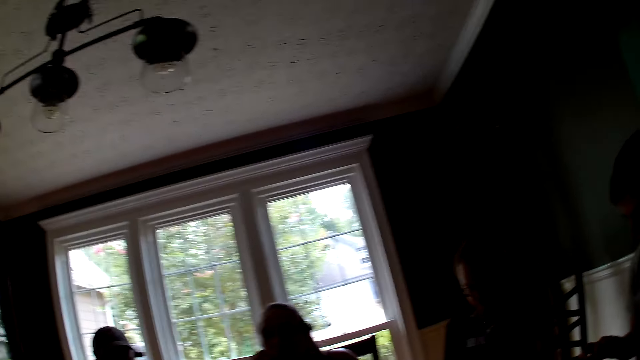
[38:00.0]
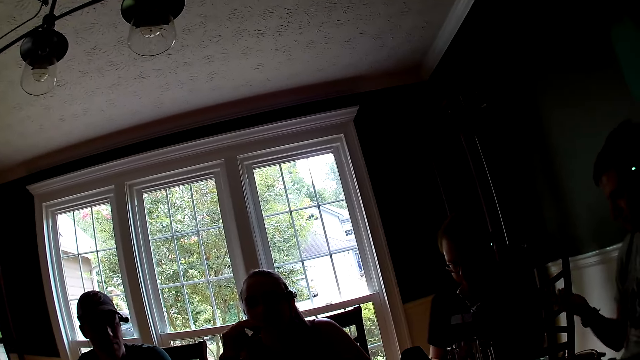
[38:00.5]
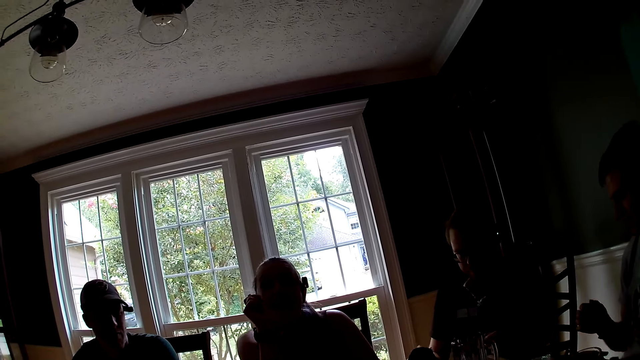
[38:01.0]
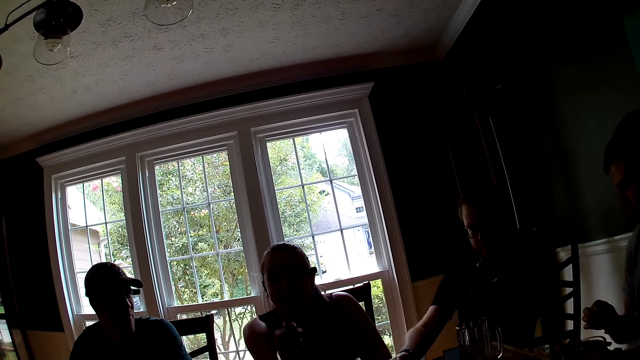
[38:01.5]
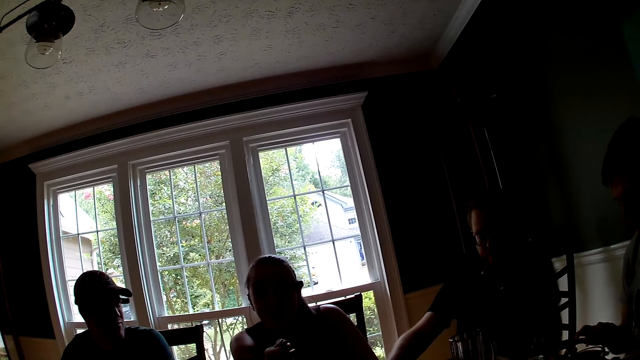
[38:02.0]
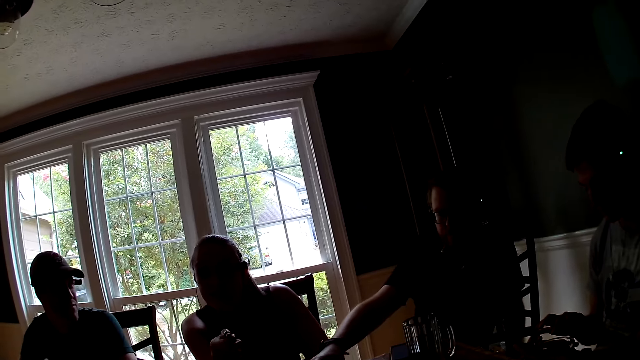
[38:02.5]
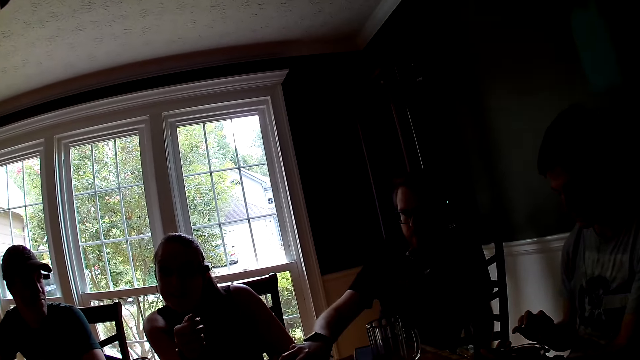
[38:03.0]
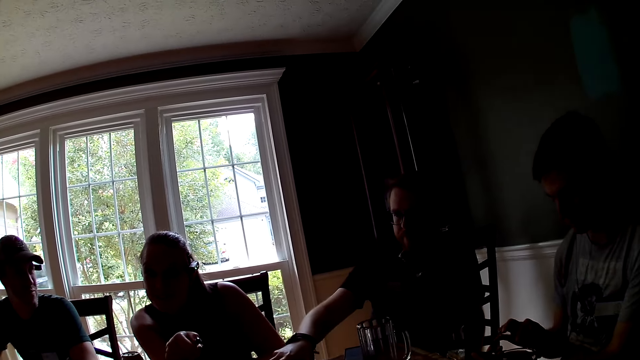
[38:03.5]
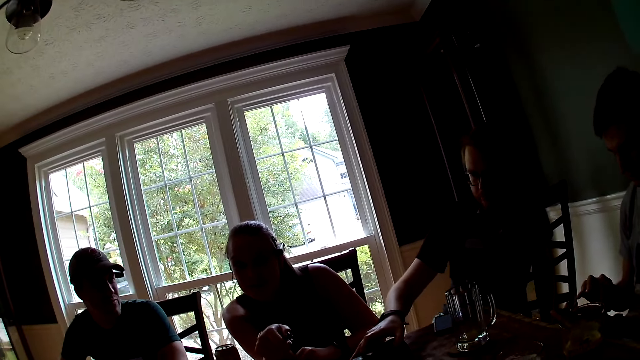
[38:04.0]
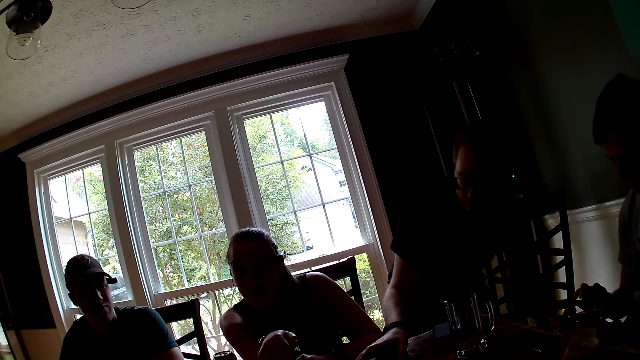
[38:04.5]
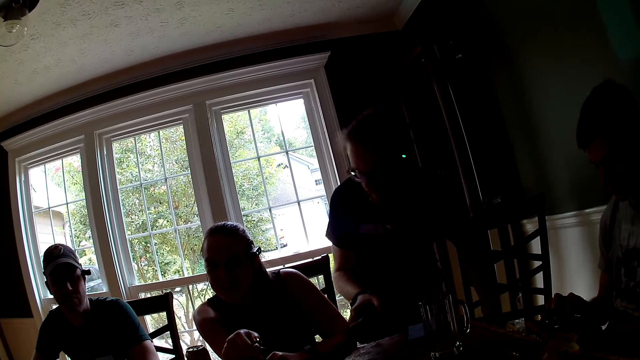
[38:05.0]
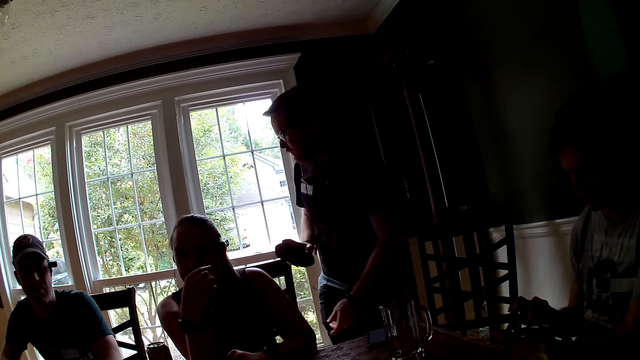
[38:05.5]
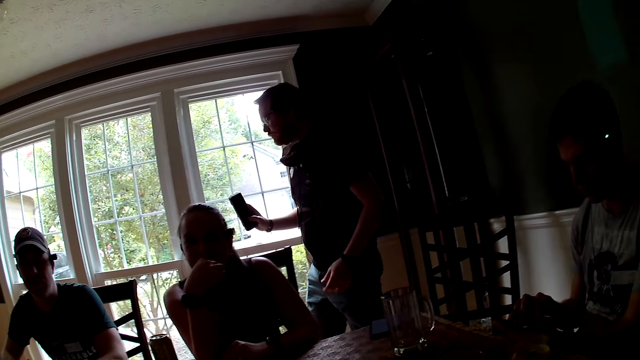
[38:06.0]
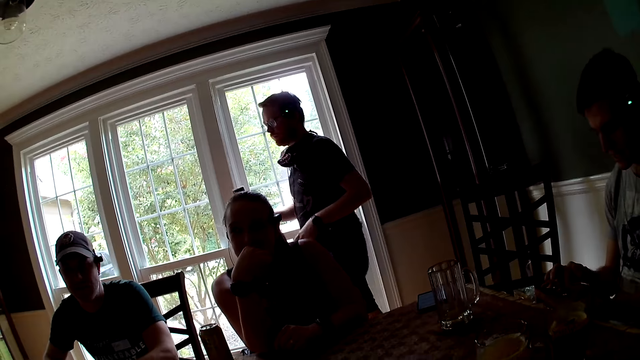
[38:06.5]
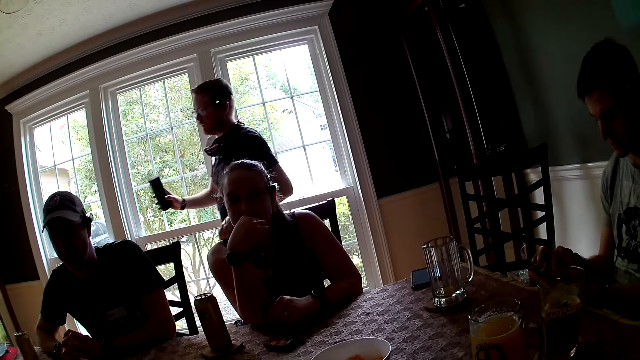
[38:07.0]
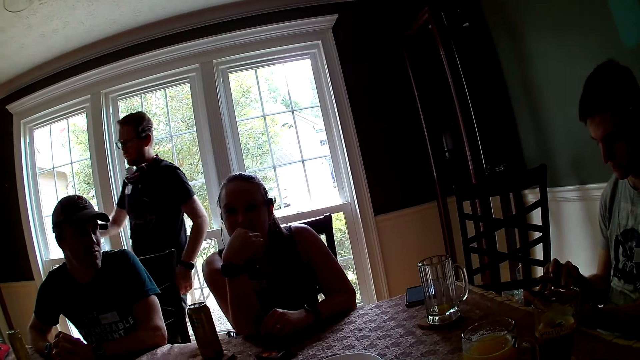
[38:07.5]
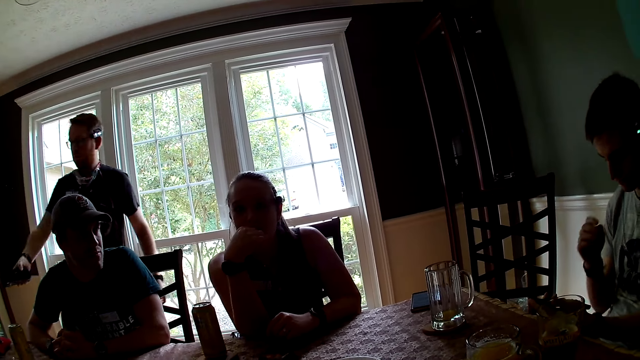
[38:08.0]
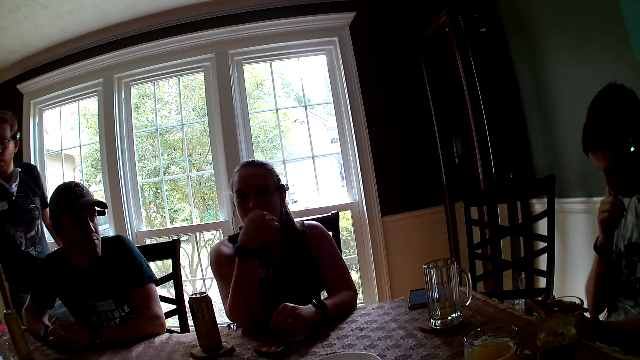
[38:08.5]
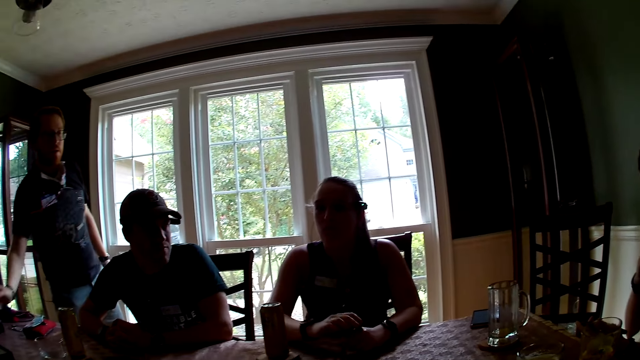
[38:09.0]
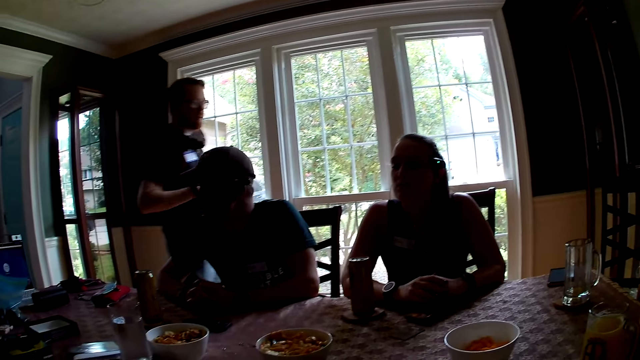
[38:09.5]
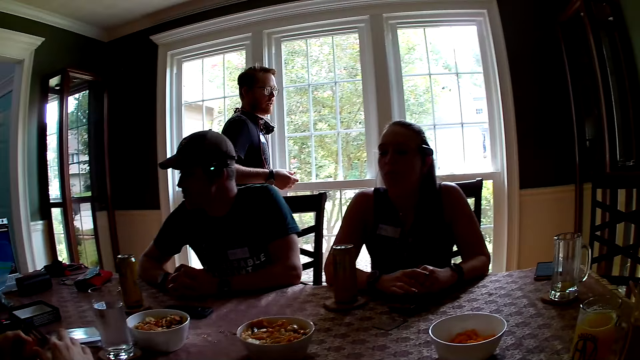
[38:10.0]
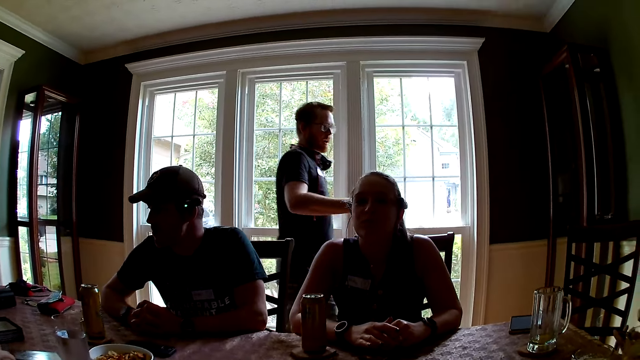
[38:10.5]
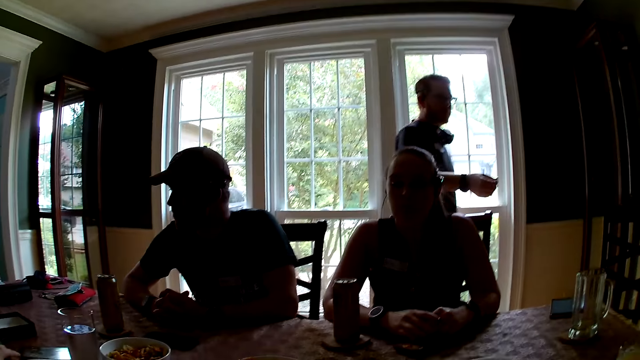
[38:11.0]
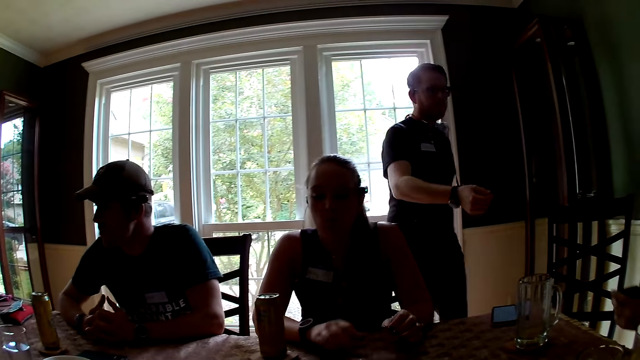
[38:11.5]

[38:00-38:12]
A man demonstrates with his right hand. Another man holds the speaker on the table with his right hand. A woman uses gestures. The second man moves his hand and lifts the speaker from the table. The first man operates a mobile phone. The second man stands up. The woman eats the chips in her right hand. The second man walks around. The woman puts her hand on her mouth. The second man drops the speaker on the table with his right hand and rubs his nose with his right hand. The first man touches his face. The second man walks around. Another woman fondles some cards in her hands. She moves her hand and drops the cards with her left hand. The first woman picks up some cards with her right hand.

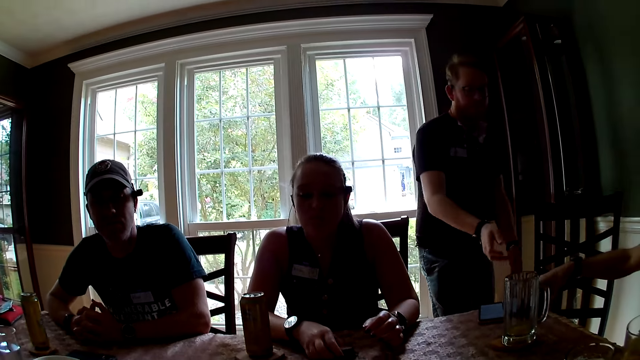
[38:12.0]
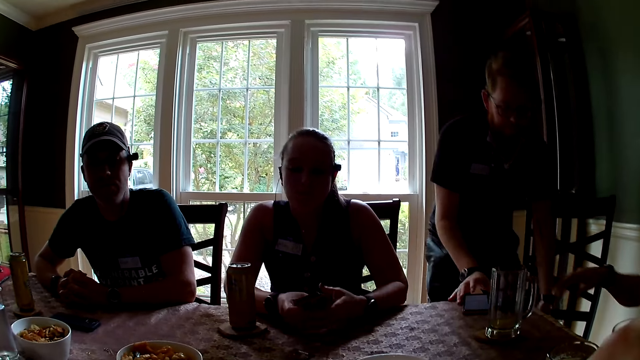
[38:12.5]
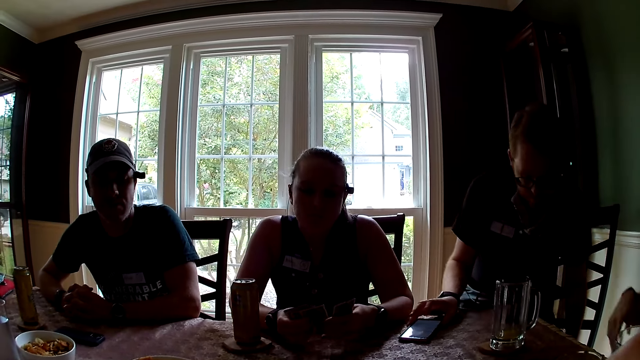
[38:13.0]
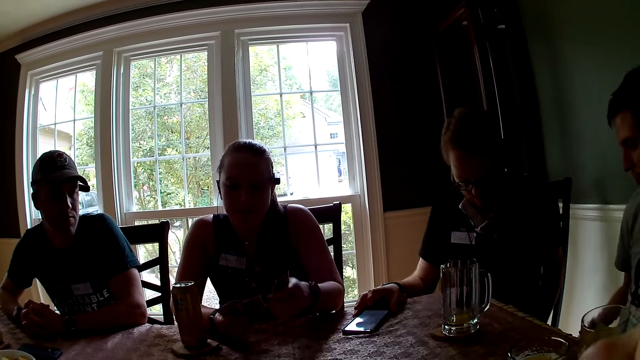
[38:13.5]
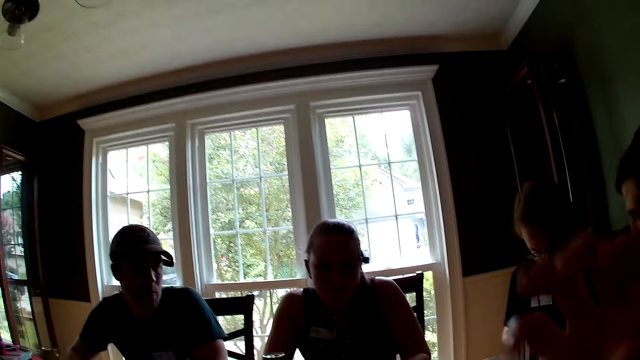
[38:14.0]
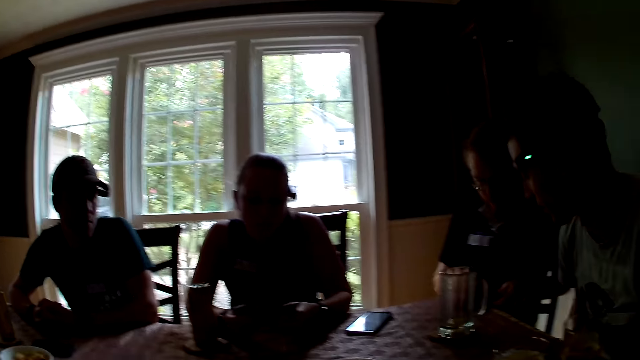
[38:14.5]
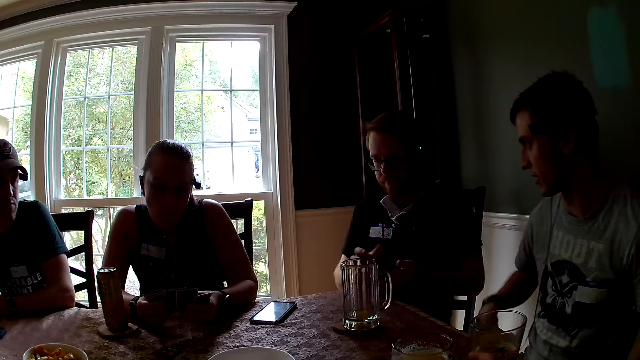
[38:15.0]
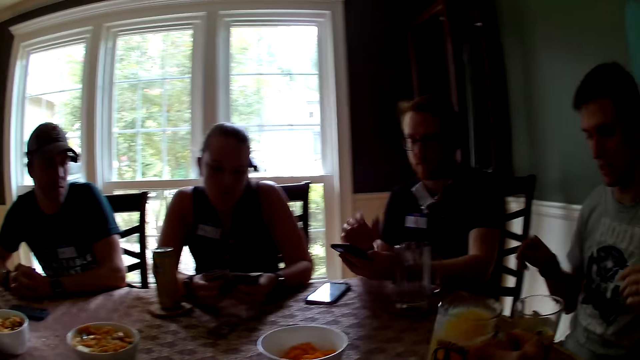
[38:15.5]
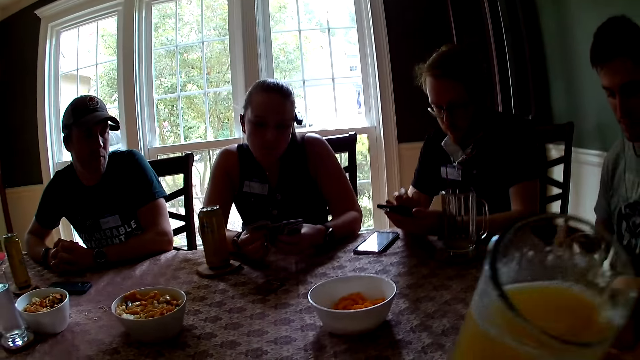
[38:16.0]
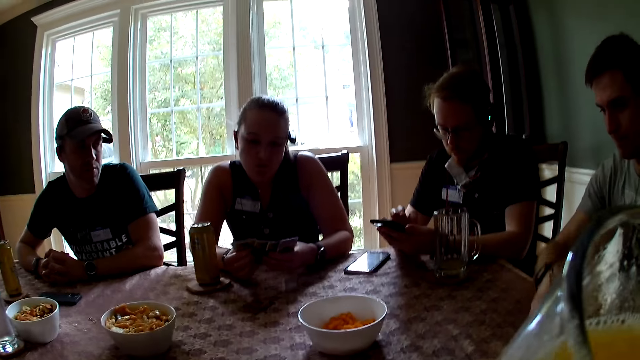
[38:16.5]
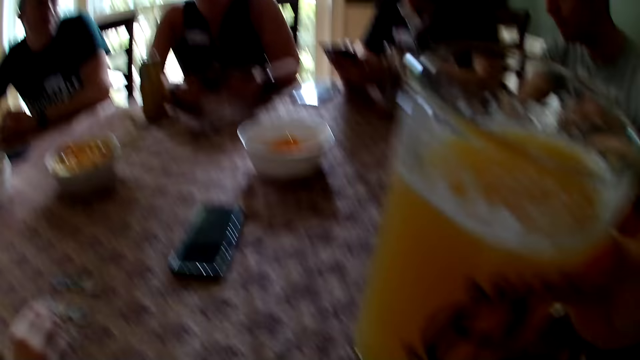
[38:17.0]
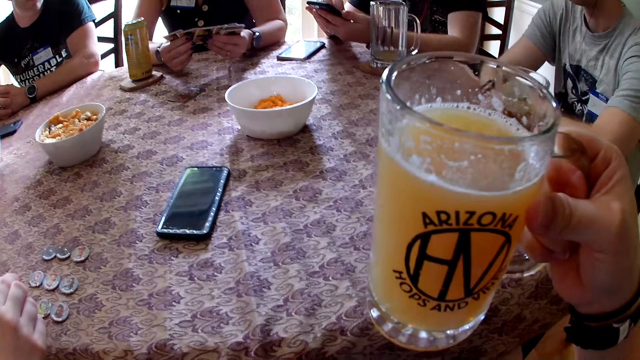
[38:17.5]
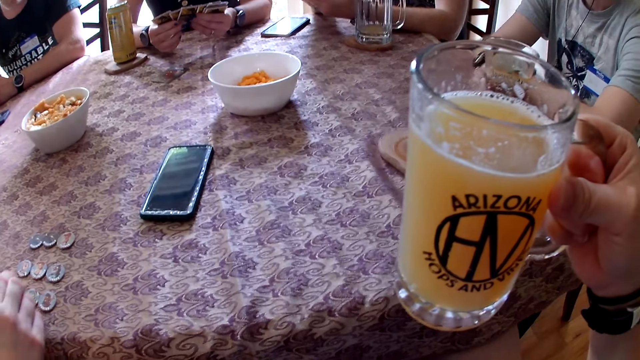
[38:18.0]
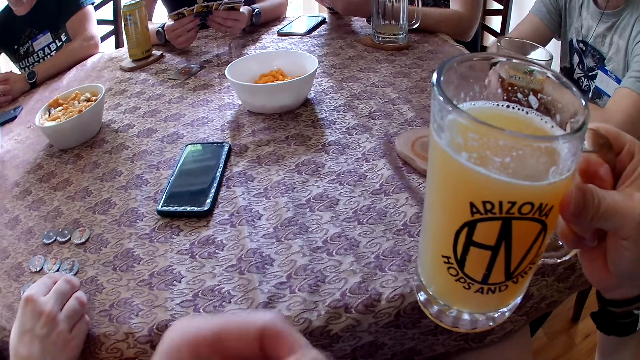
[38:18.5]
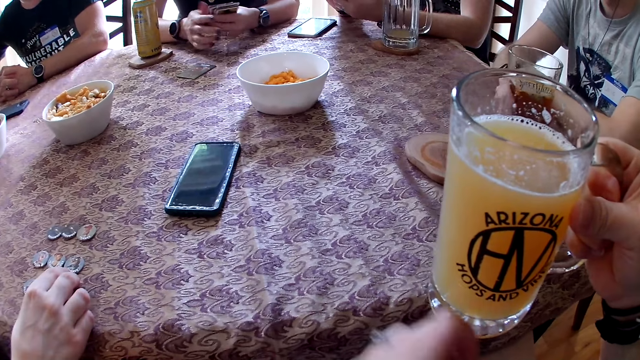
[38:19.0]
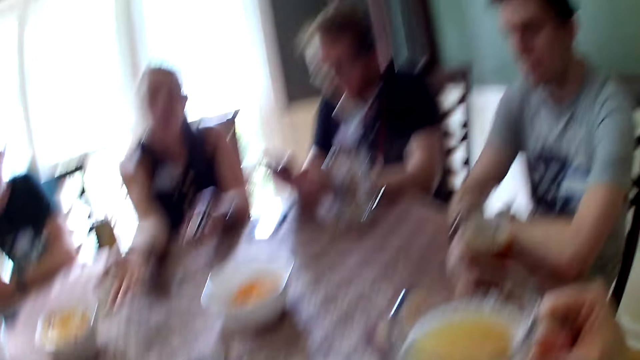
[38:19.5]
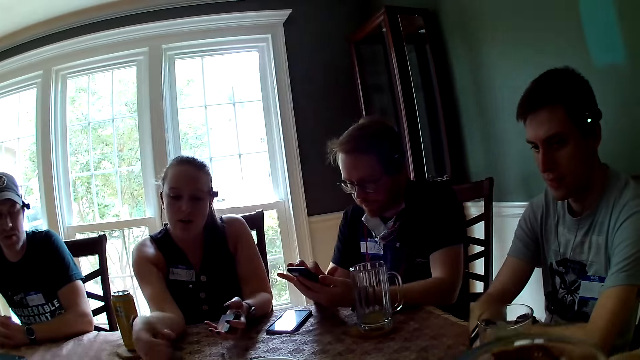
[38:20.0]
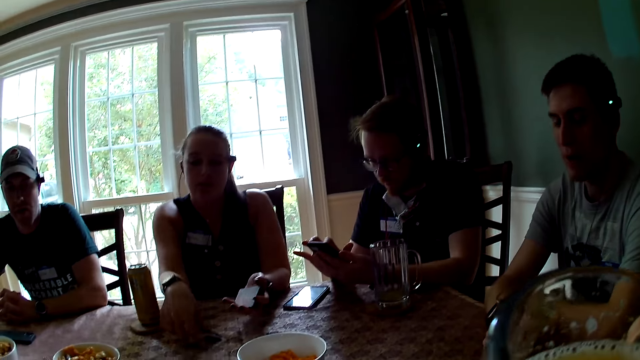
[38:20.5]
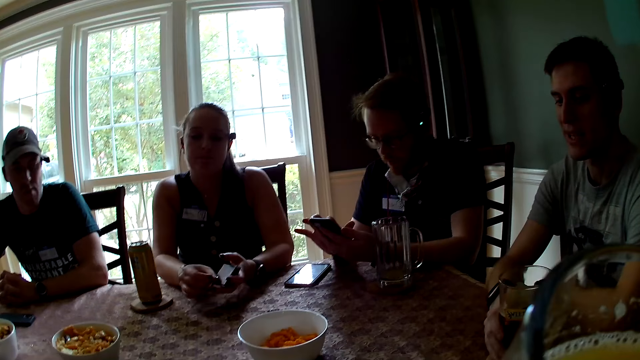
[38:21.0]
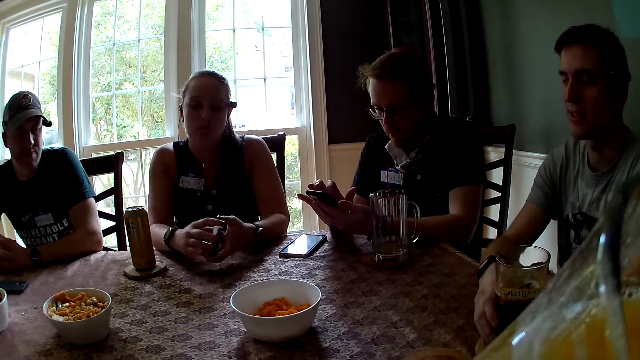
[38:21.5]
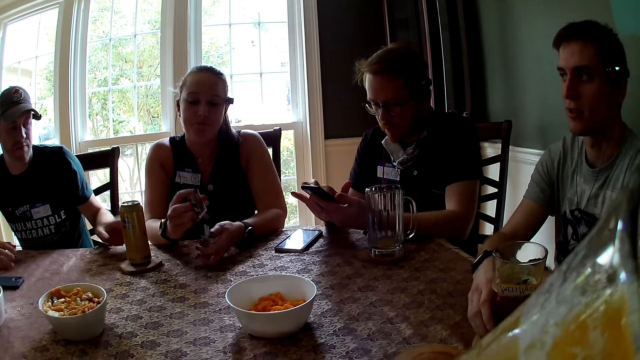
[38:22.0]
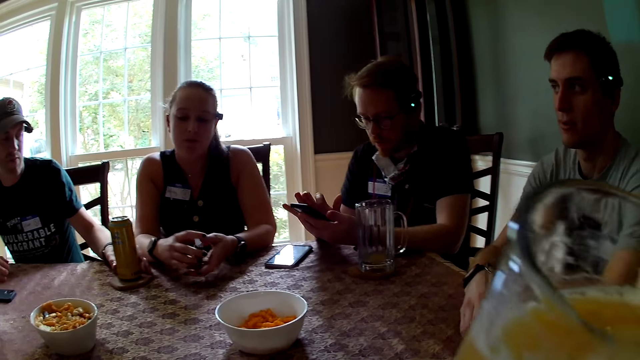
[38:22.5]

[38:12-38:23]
A woman picks cards. A man drops his phone on the table with his right hand. The camera wearer eats a chip in her right hand. She moves her hand. The woman shuffles the cards in her hands. Another man moves a phone on the table with his right hand. The first man uses gestures. The camera wearer looks around. The other man sits on a chair. The other man picks up the phone on the table with his hands. The first man moves around. The camera wearer picks up a cup of juice in her right hand. The woman moves the cards. The other man operates the mobile phone. The camera wearer drinks from the cup of juice in her right hand. She holds the cup of juice. Another woman moves her hand. The first woman moves her hands and picks up some cards from the table in her right hand. The camera wearer drinks from the cup in her right hand. The first woman moves the cards and arranges the cards in her hands. Another man picks up a can in his left hand and holds the can. The first man interacts with the camera wearer.
